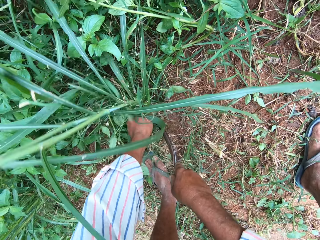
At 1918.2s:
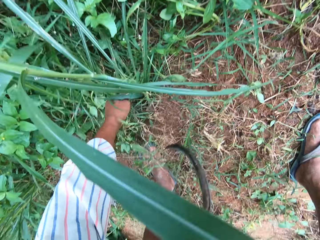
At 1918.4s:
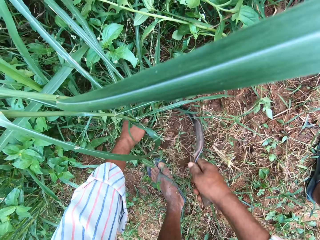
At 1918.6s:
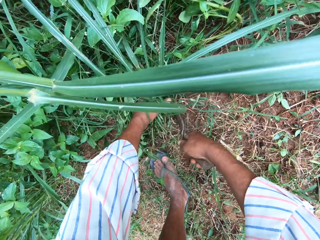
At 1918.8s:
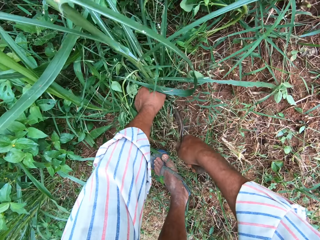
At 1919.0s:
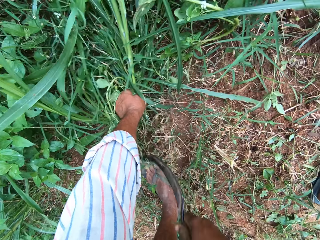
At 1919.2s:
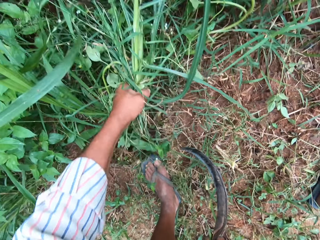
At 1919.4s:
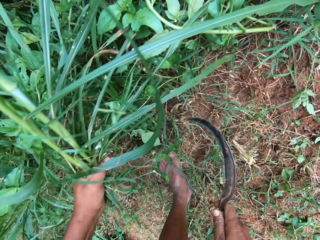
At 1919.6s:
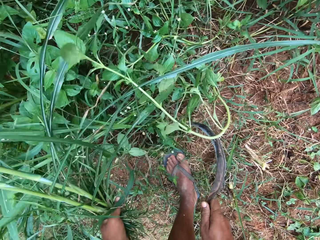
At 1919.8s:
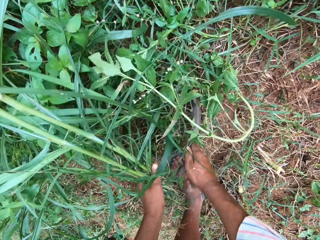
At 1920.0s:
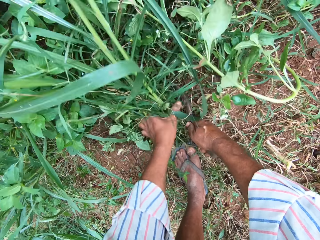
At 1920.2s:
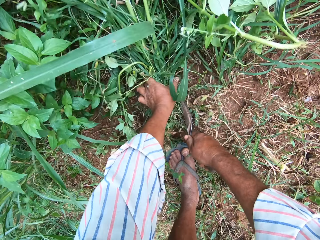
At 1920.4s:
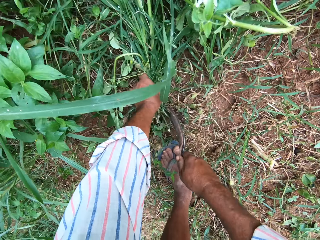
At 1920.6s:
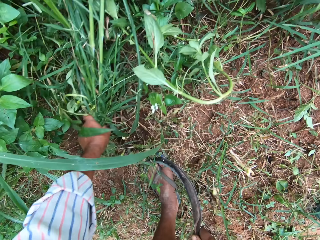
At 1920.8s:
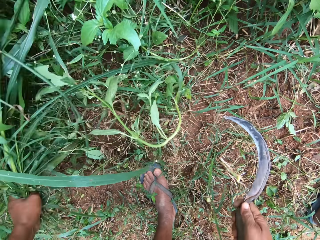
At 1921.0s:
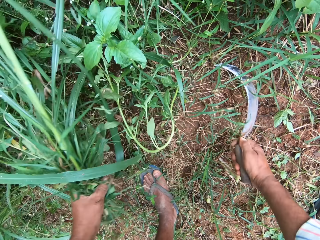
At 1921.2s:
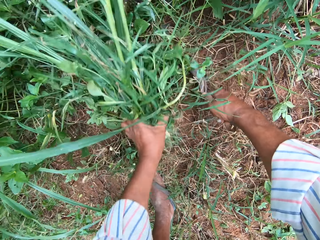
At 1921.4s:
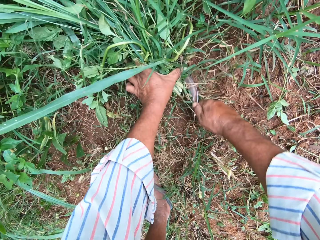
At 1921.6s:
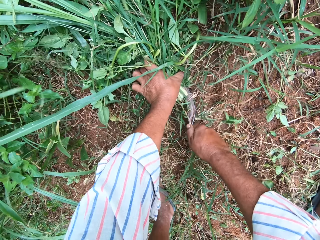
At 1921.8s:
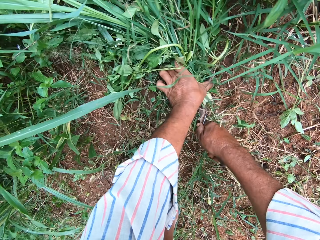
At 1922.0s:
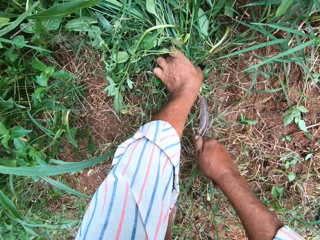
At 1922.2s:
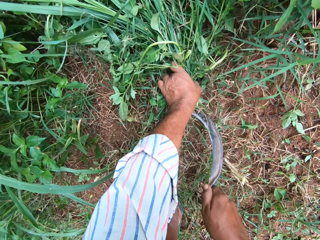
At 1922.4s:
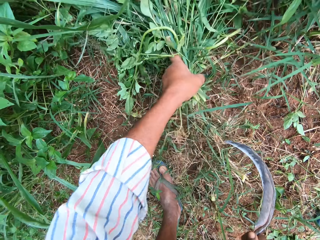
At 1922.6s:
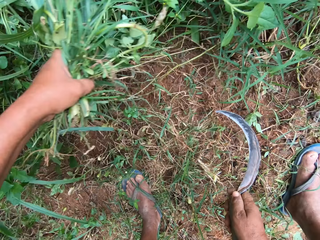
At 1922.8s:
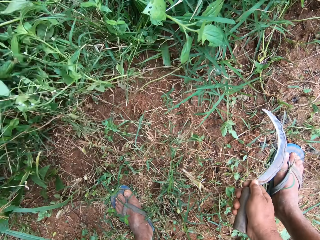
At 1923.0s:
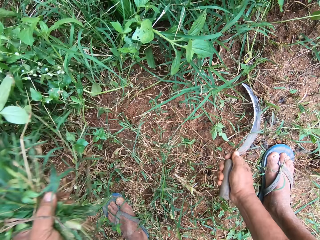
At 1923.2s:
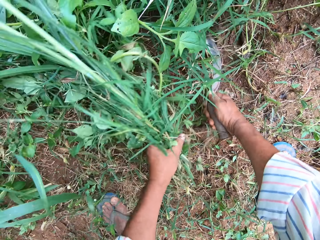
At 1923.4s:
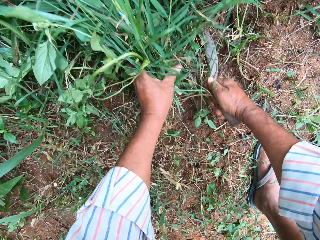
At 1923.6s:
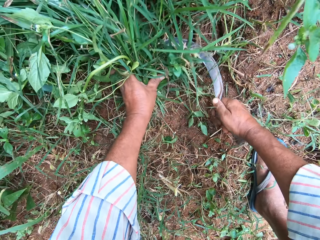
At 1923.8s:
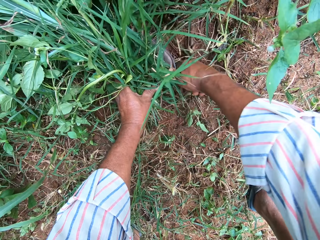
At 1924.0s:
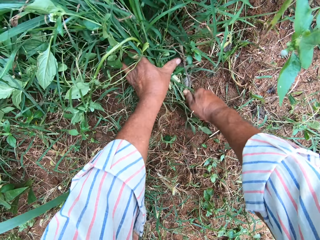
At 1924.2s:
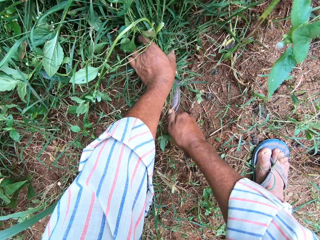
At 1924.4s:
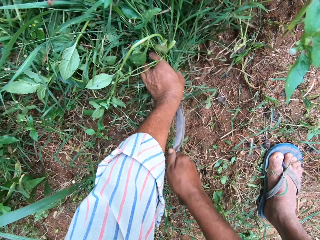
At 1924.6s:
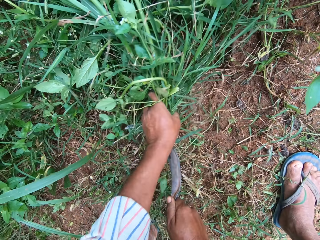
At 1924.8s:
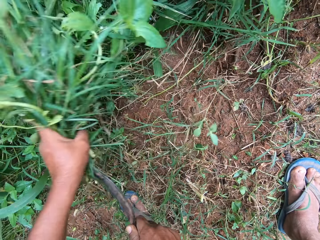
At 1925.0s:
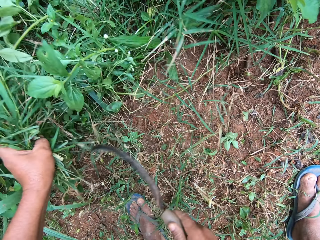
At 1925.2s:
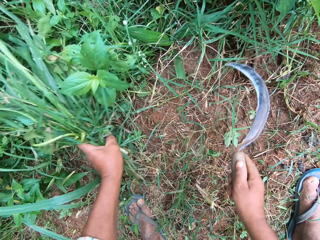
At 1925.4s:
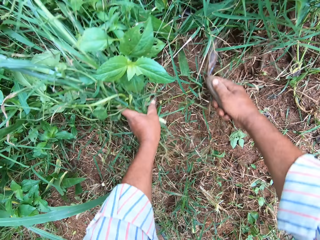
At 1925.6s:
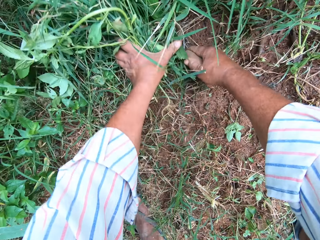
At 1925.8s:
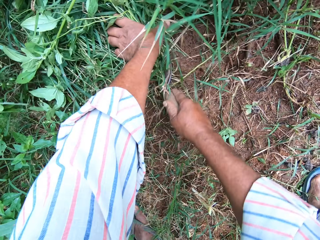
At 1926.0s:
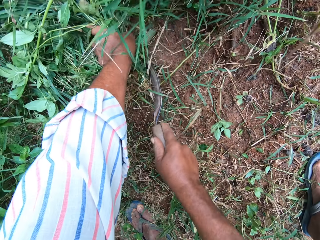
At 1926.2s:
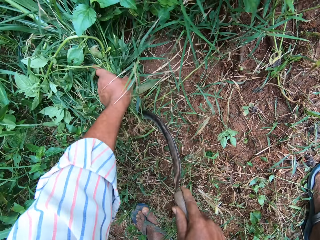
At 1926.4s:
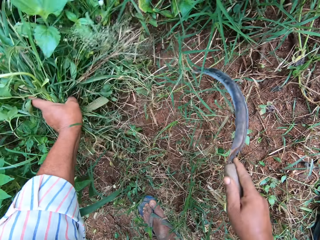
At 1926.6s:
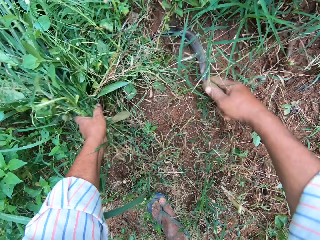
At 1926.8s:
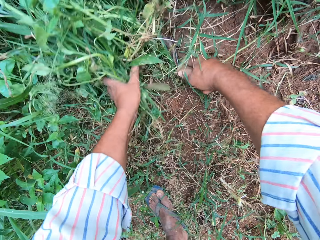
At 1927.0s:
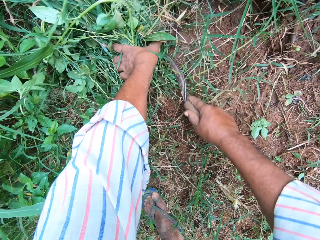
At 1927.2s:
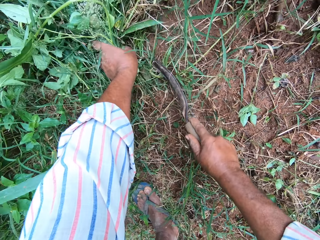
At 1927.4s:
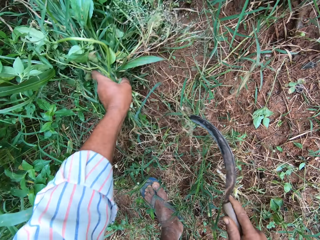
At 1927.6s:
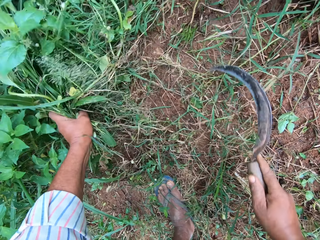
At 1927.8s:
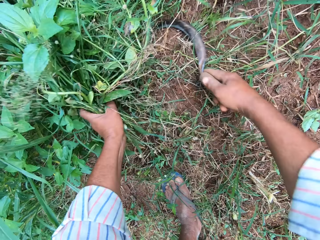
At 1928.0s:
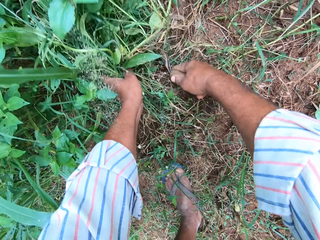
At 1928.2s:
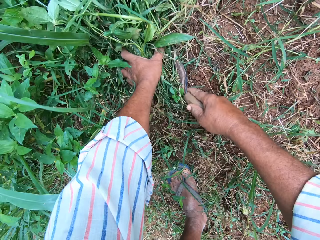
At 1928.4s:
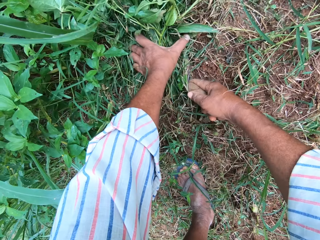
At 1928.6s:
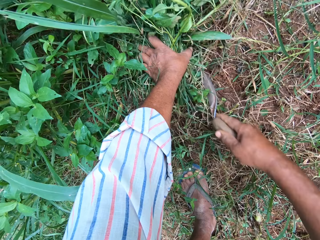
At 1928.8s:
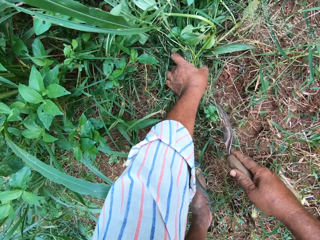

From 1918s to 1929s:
The camera wearer cuts Napier grasses and grasses with a sickle.

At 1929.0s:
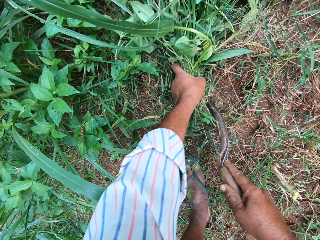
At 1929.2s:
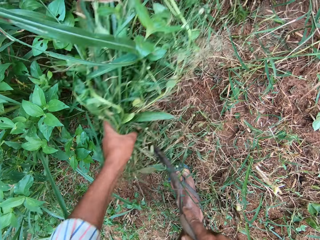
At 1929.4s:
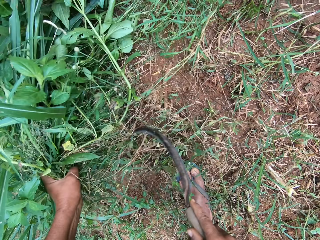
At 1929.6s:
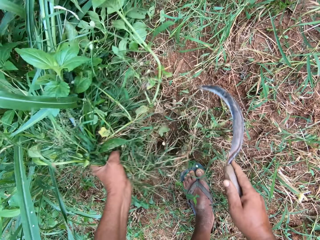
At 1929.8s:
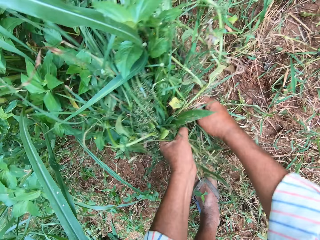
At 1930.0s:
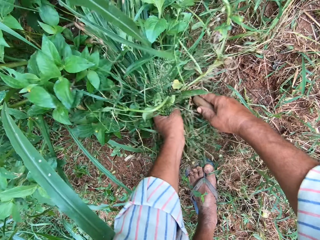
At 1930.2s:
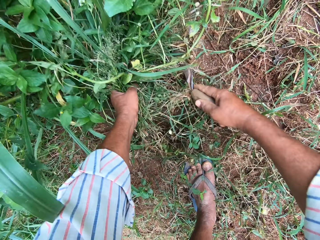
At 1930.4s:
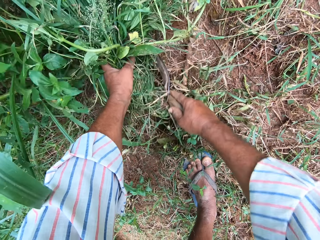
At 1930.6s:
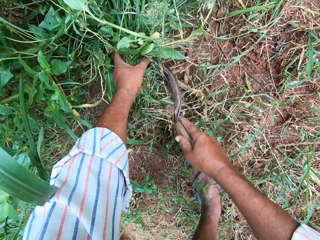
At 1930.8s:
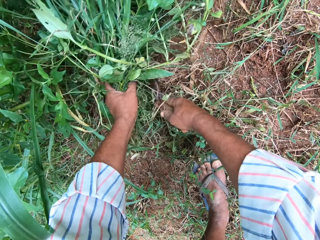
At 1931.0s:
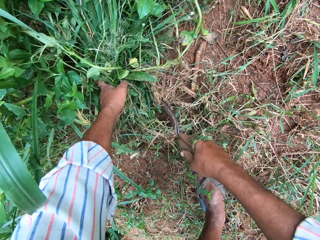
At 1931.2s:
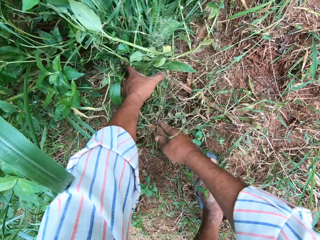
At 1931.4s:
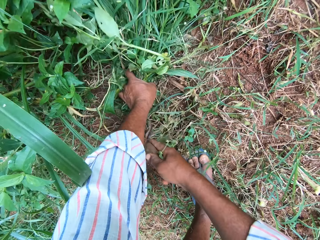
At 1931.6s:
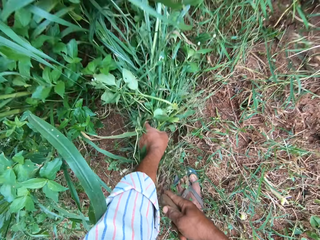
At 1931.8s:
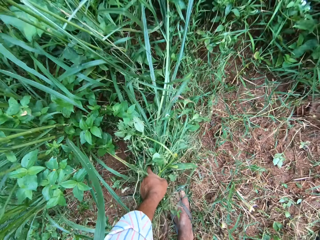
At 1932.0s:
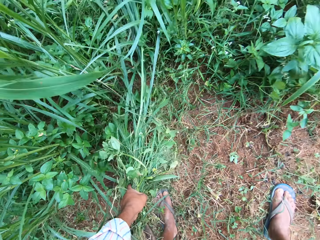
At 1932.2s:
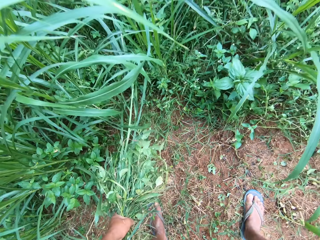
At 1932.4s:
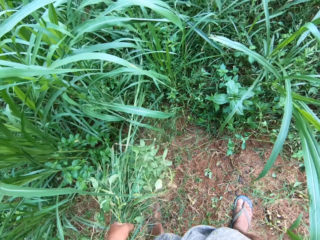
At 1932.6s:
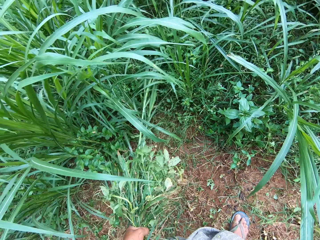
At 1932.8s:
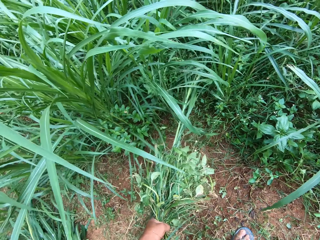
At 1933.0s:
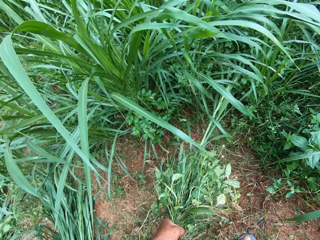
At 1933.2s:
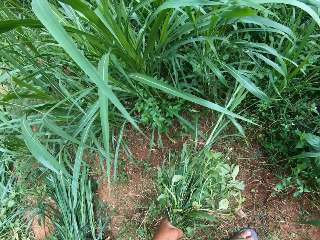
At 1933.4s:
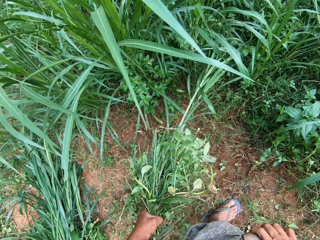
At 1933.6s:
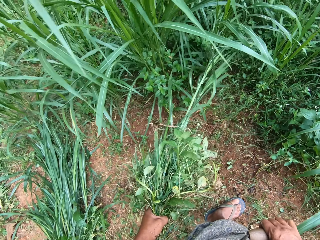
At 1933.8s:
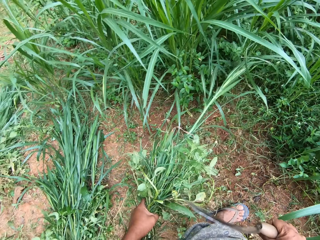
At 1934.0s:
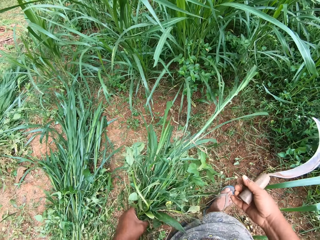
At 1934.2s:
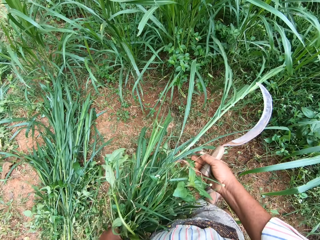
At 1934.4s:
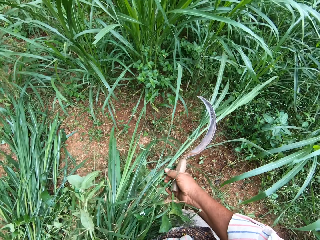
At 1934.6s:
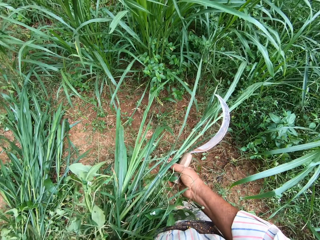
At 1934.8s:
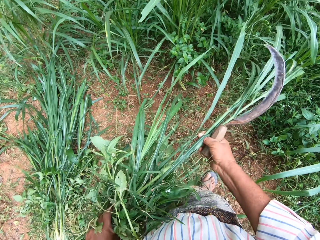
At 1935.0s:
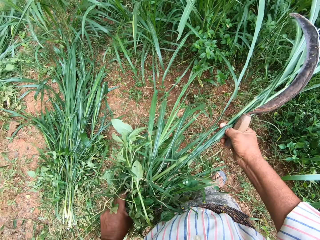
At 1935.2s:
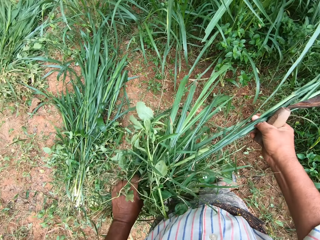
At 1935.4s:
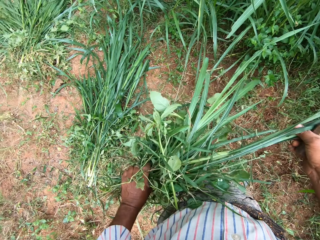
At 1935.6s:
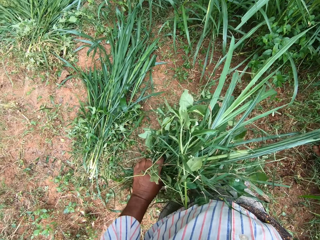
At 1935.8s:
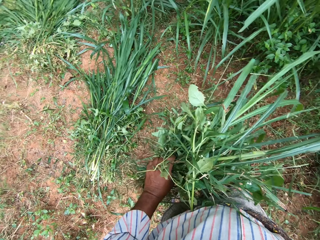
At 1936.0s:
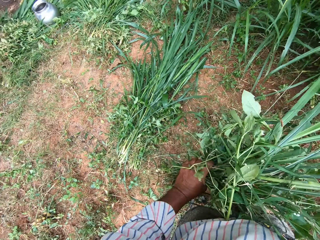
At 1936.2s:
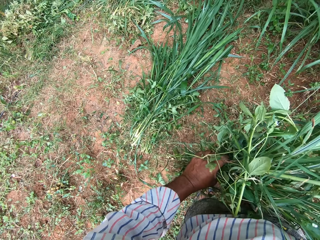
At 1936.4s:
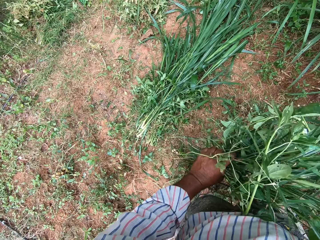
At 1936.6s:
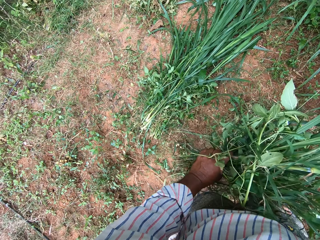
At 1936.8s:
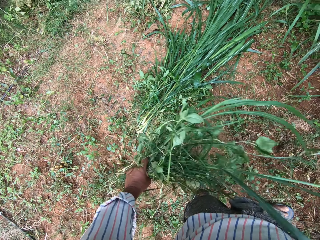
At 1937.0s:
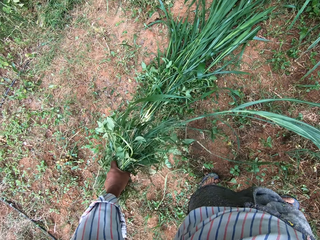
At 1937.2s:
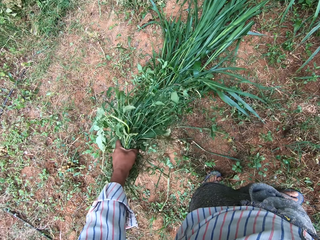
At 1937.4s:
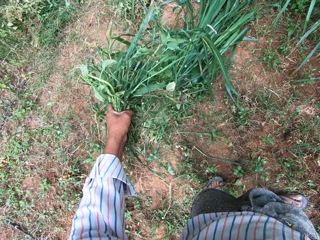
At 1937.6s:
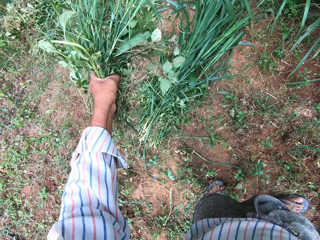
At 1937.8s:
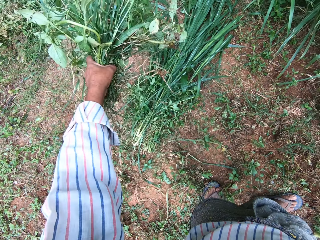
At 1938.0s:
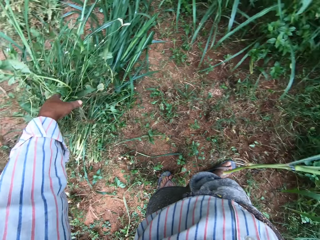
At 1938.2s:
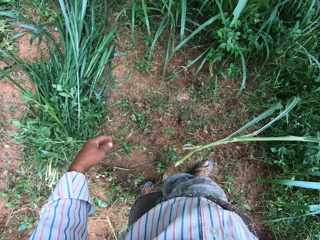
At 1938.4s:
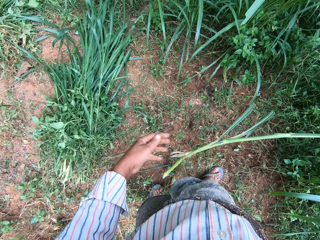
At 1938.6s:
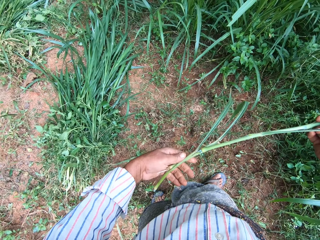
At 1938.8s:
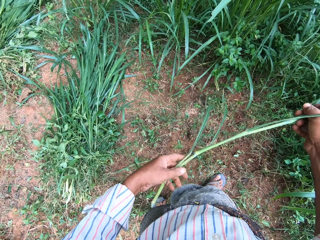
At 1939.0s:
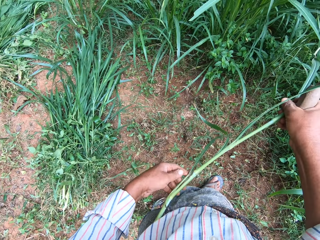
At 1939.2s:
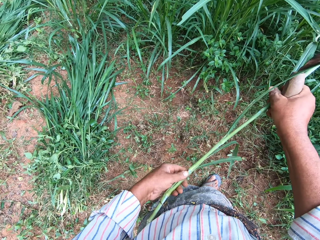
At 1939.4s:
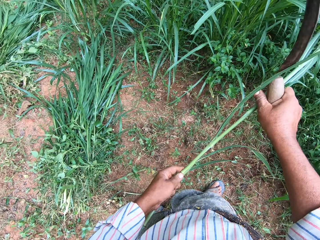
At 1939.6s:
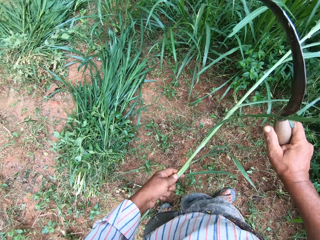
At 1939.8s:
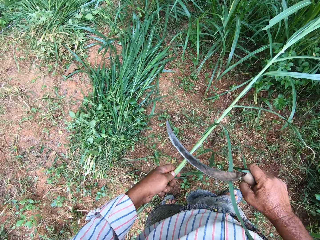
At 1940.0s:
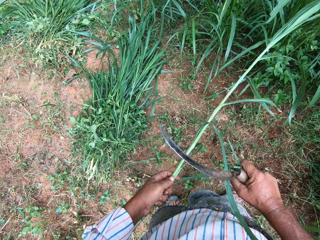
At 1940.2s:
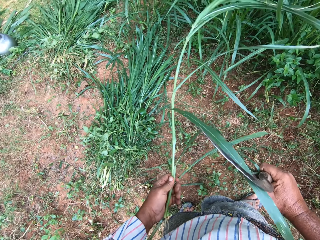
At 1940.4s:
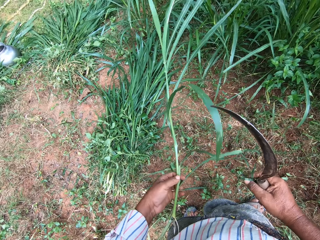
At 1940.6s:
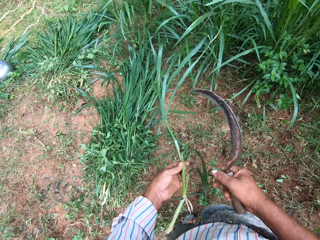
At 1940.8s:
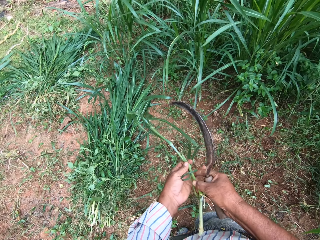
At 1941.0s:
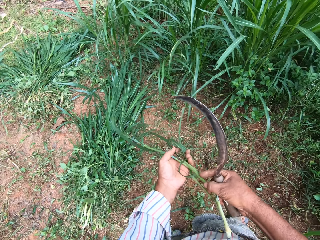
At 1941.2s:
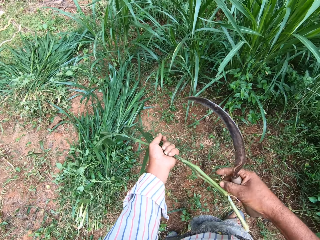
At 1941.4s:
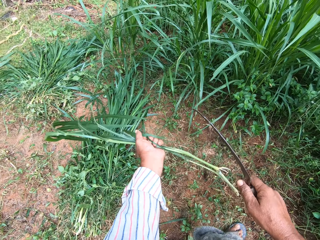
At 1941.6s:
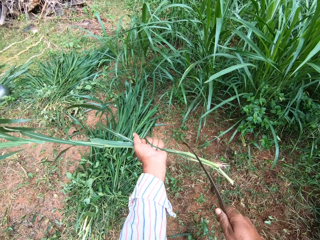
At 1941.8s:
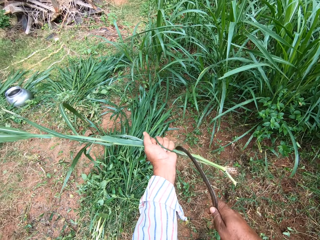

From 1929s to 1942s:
The camera wearer stops cutting the grasses. He pulls a long grass from the grasses in his left hand. He drops the grasses on the floor. He holds the long grass with both hands.
